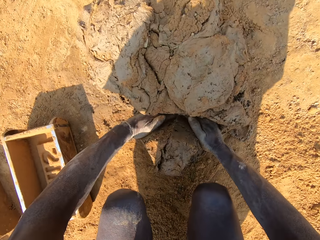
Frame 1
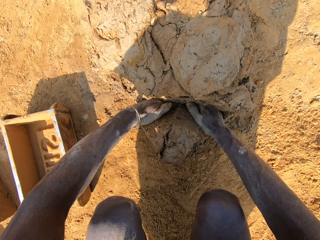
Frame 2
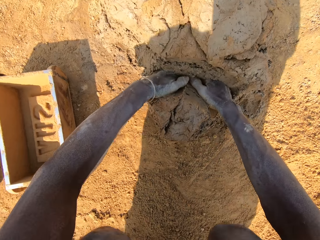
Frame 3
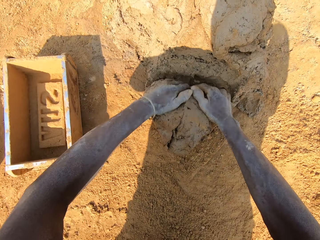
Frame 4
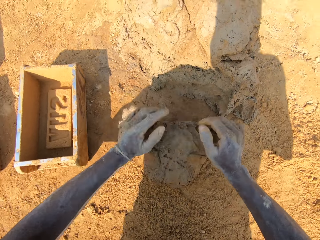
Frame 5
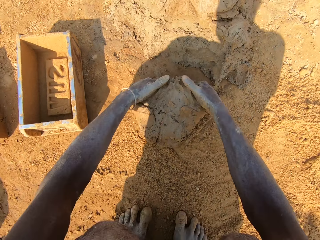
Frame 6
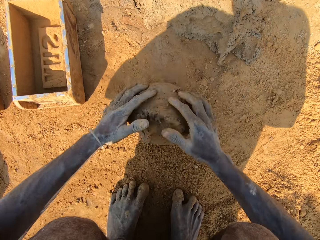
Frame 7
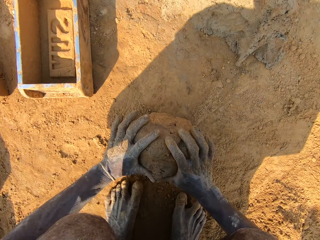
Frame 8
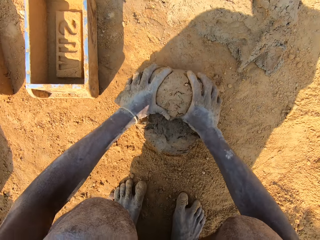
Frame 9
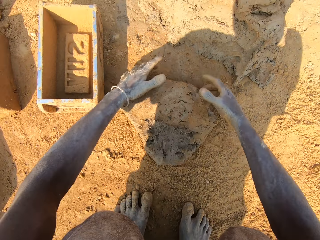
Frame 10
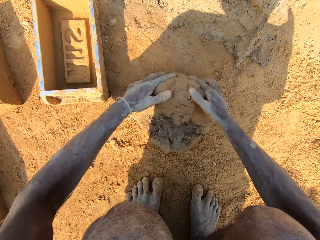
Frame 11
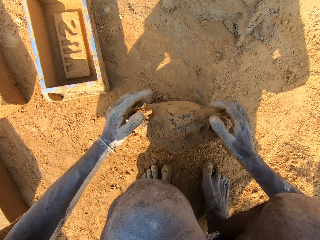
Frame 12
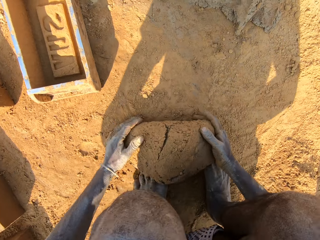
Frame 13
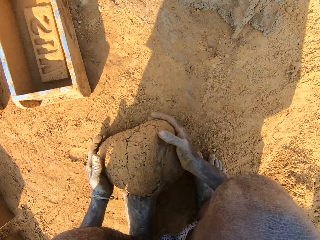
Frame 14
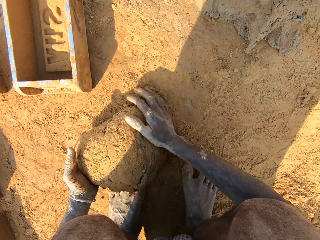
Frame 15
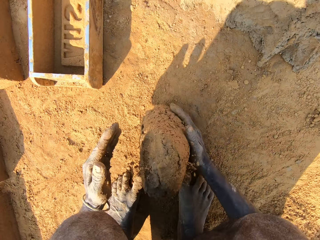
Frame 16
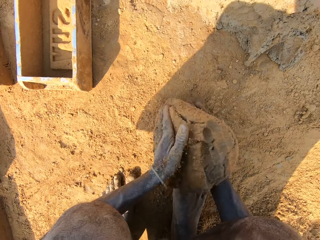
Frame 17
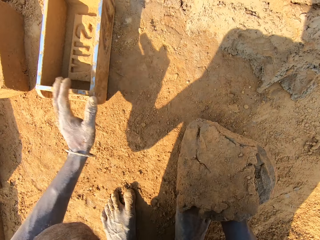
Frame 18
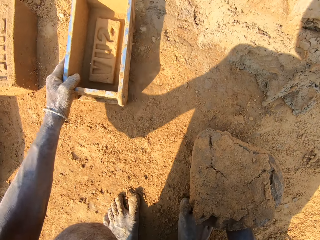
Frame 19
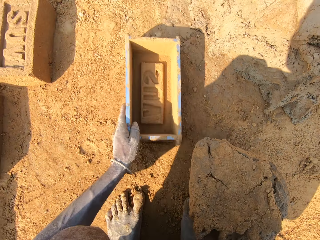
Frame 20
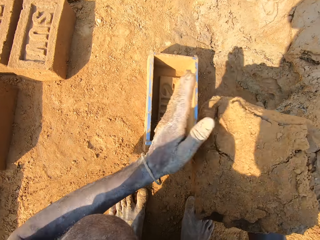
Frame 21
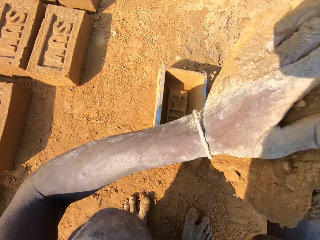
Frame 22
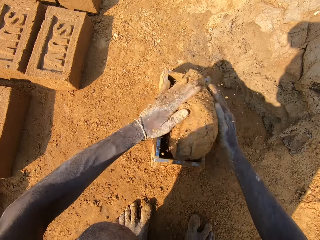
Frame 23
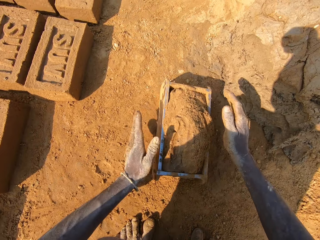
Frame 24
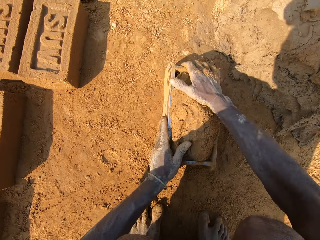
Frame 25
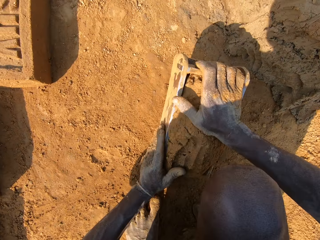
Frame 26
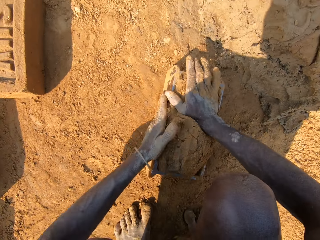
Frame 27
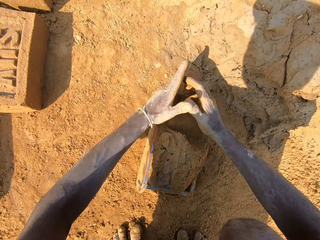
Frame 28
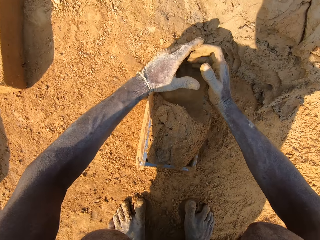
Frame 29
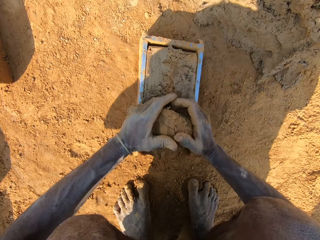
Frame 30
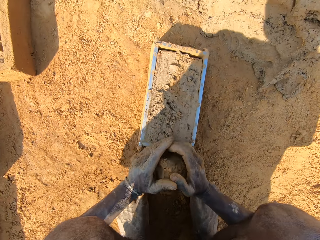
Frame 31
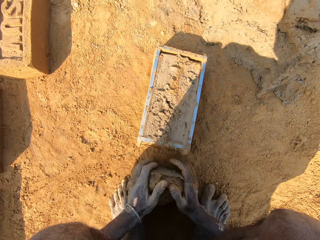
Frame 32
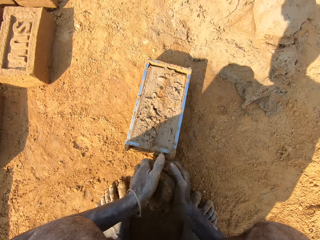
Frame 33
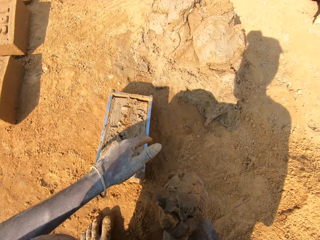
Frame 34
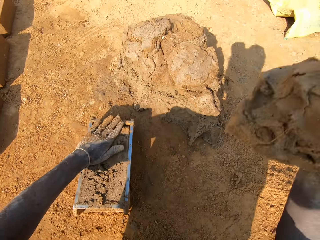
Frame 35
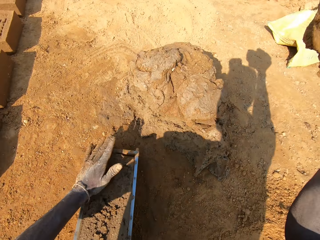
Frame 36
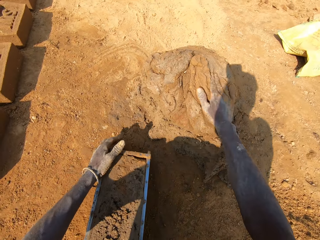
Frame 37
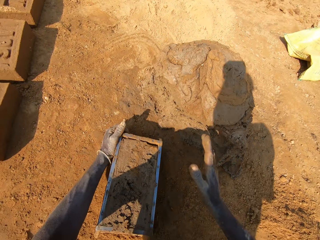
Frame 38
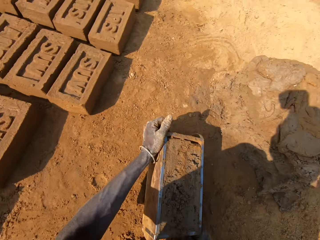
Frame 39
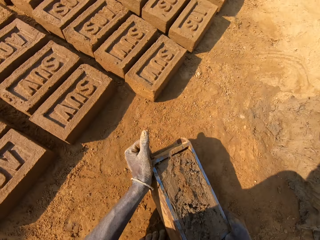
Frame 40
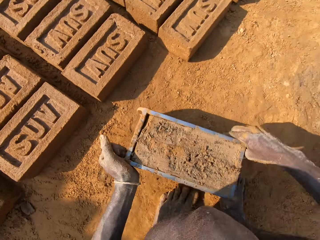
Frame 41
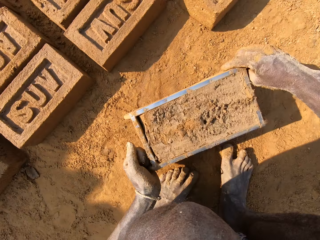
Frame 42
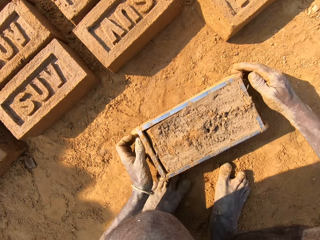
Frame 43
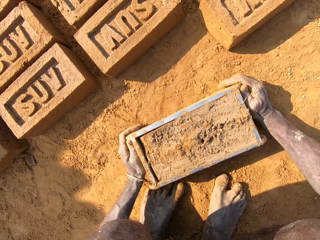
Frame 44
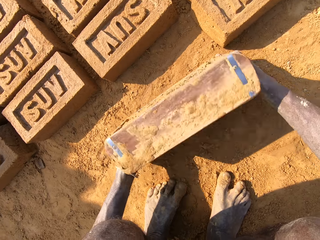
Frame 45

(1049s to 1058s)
The camera wearer cuts a piece of clay from the clay on the ground. They roll the clay on the ground. They put the clay in a brick mold or brick box. They remove a piece of clay from the clay on the brick box. They put the piece of clay on the clay on the ground. They pick up a brick mold on the ground.

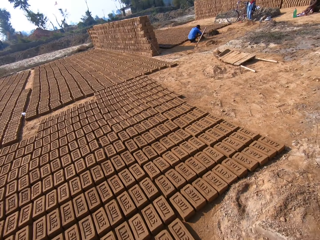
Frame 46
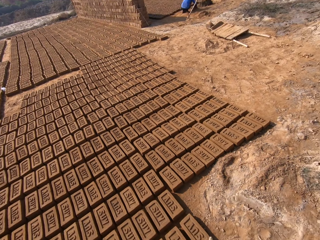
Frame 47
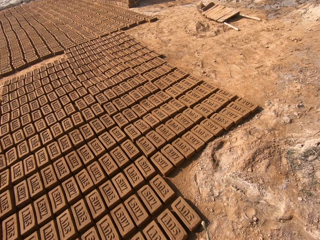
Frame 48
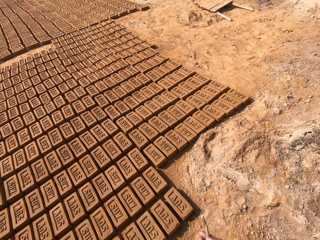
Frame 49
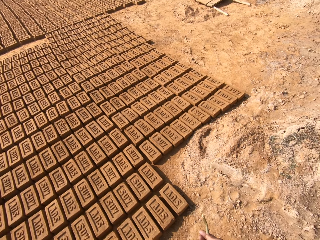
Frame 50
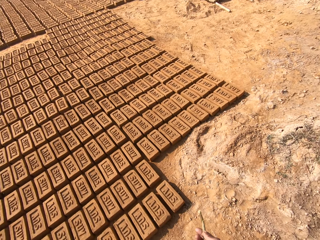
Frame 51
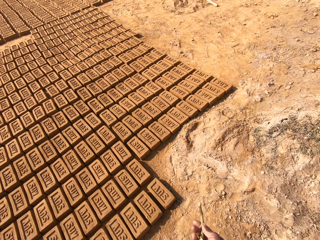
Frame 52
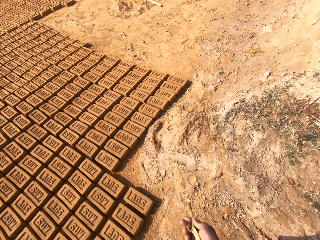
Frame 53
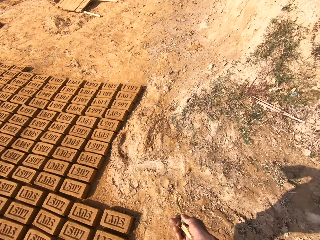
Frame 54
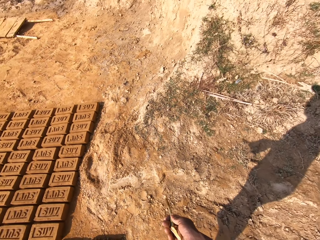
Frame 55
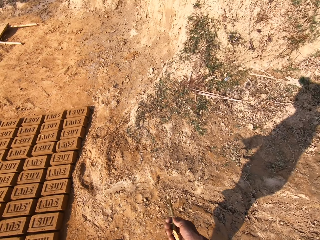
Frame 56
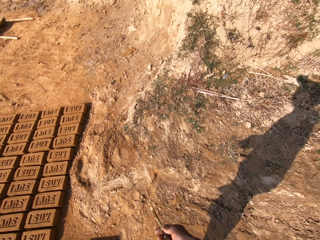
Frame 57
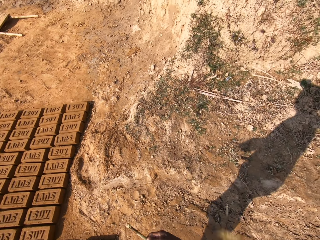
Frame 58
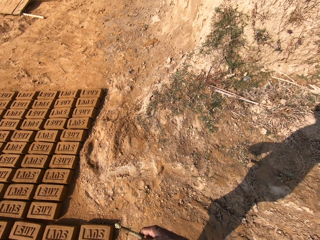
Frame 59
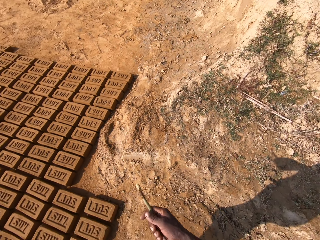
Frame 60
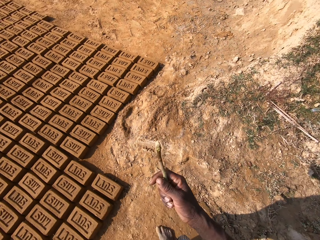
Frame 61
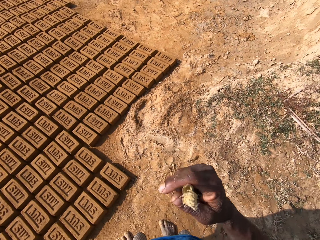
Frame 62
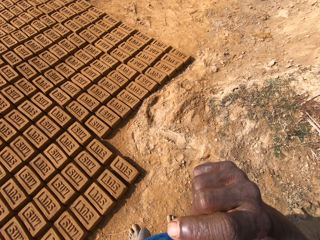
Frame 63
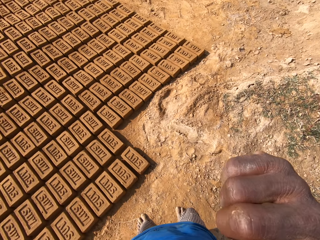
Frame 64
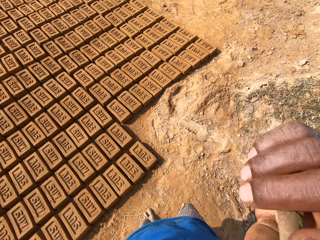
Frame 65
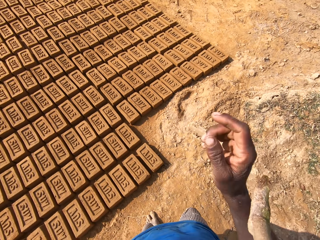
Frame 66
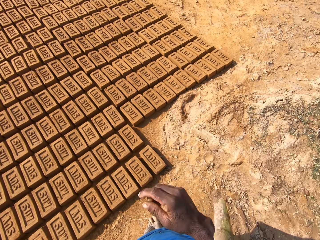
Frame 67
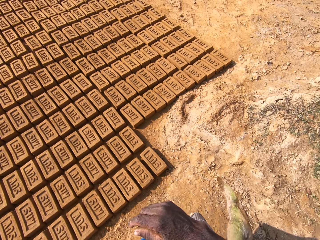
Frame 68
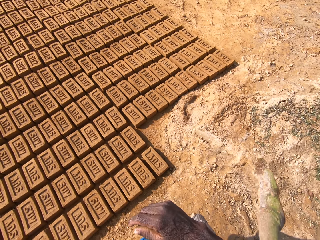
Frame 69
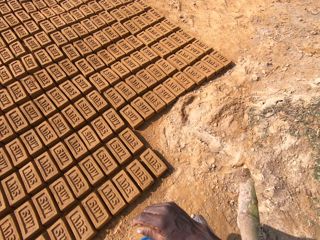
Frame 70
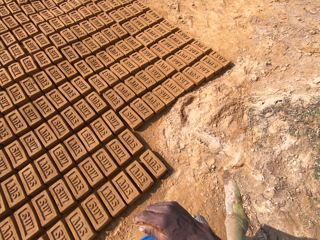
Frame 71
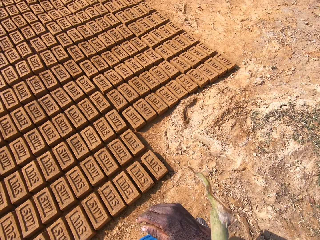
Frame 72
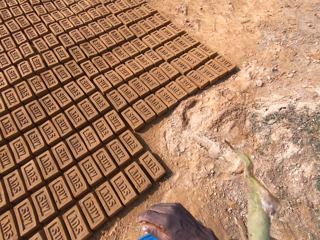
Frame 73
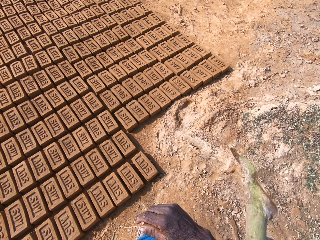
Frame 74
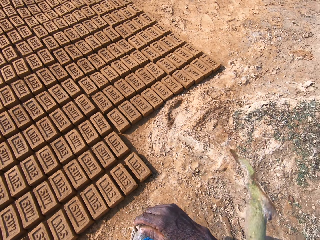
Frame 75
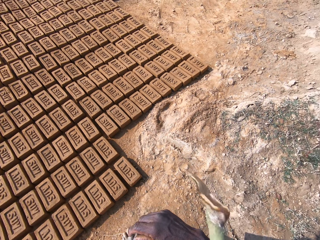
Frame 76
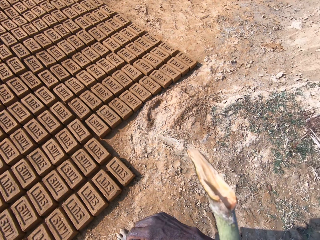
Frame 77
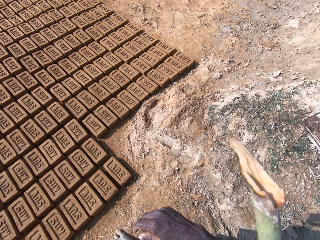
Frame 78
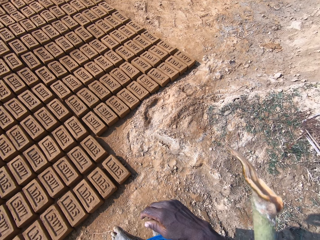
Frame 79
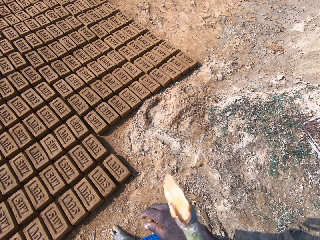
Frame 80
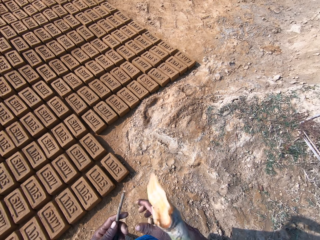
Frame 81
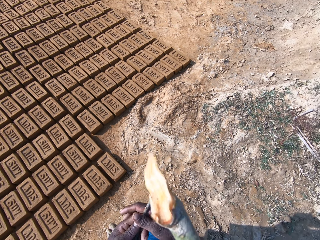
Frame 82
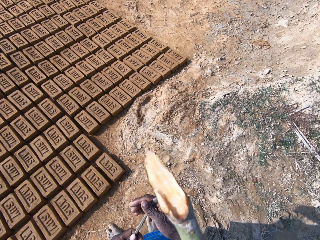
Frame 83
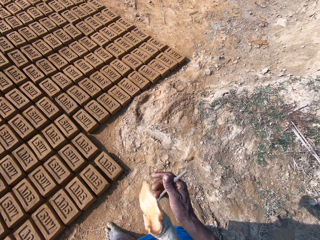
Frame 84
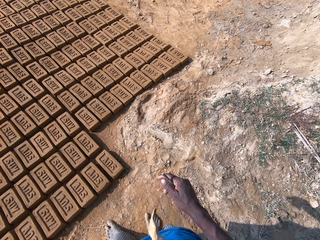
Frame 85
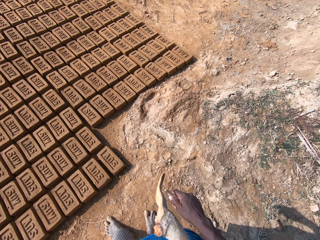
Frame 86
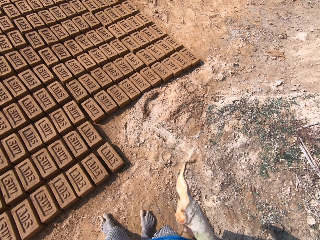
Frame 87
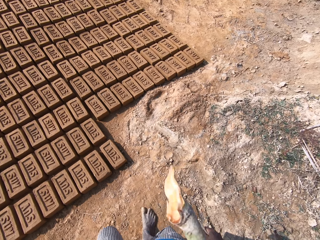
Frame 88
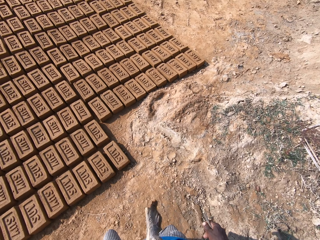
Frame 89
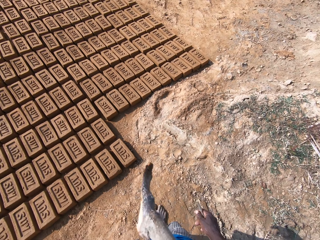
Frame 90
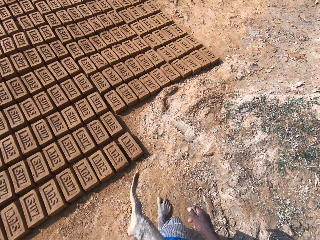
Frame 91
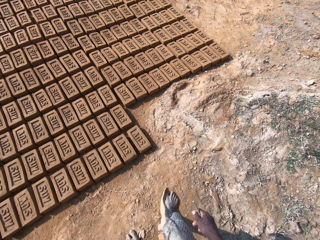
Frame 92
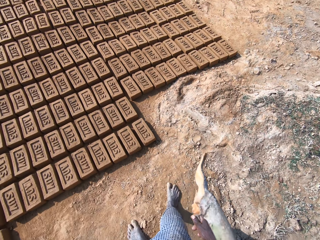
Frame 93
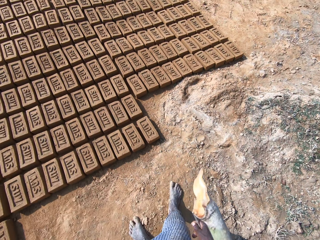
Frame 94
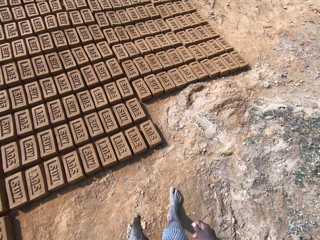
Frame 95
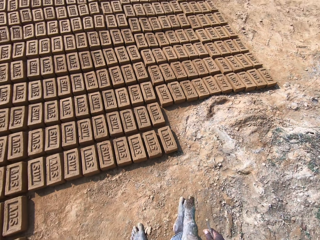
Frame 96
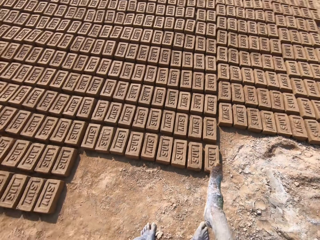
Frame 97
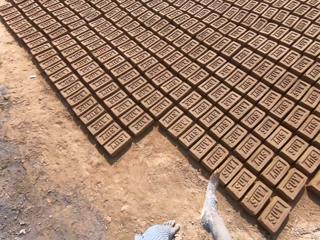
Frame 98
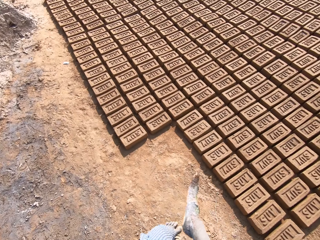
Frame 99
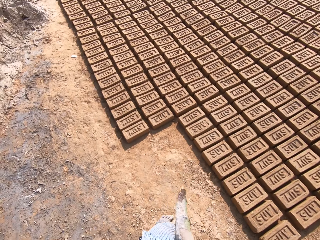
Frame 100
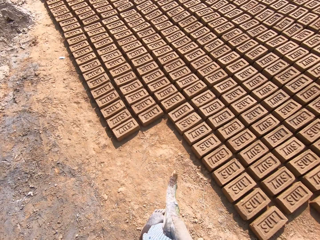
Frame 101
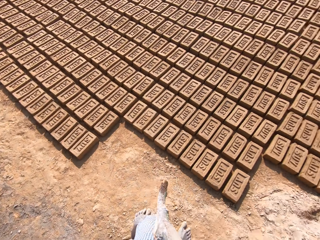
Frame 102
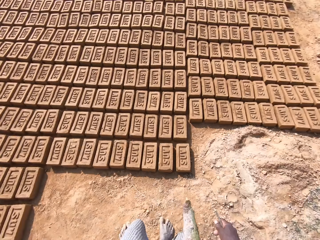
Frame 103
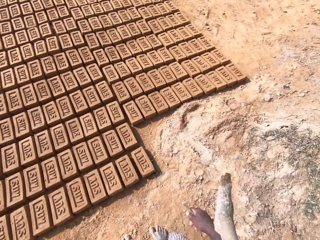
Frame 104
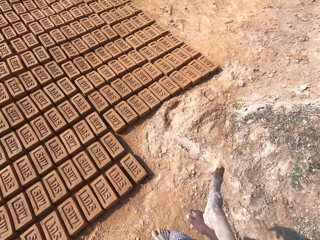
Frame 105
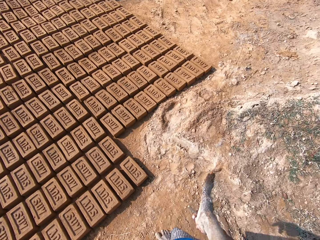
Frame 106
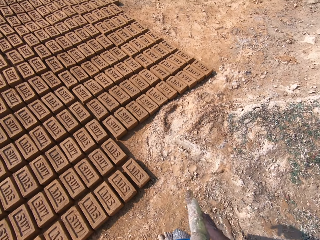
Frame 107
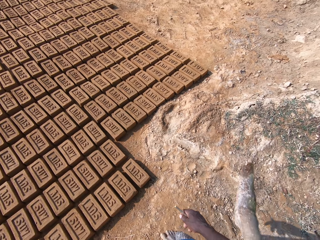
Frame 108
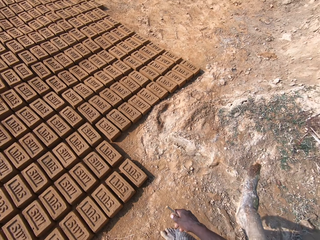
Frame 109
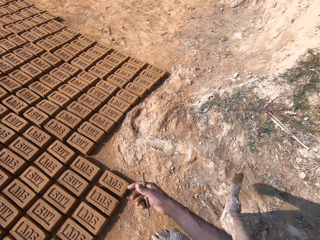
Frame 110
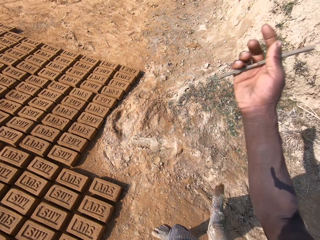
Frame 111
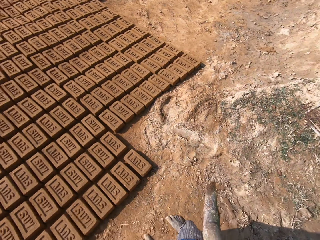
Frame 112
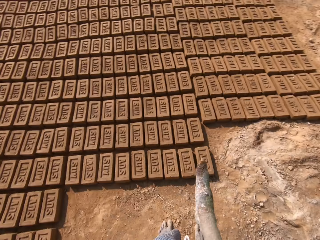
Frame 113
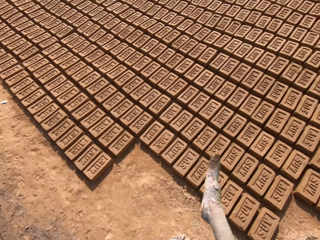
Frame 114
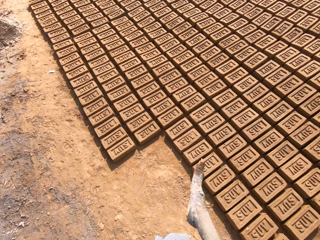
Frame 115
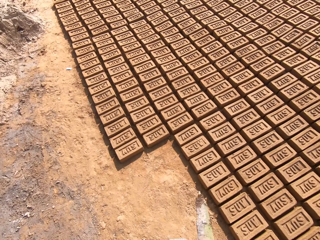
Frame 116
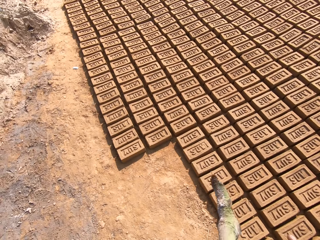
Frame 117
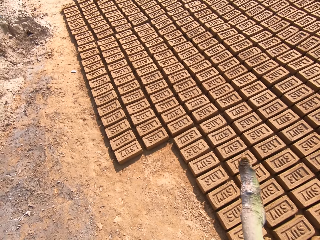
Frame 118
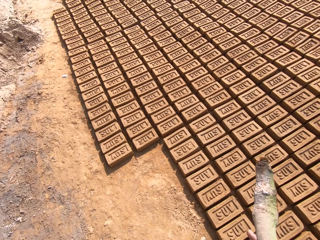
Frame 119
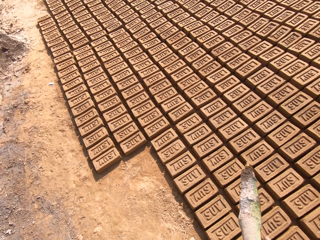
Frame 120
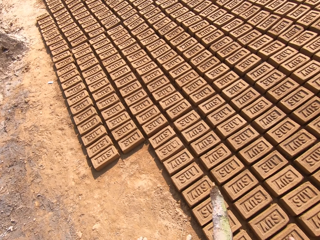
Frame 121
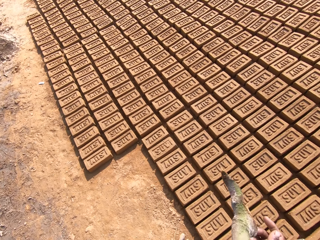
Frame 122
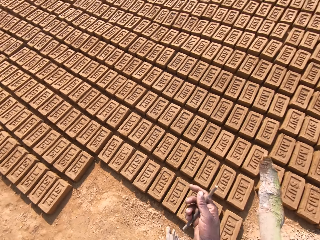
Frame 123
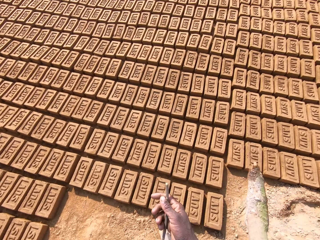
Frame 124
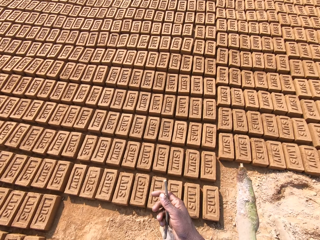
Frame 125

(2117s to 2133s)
The camera wearer looks around the field. He puts a stick in the mouth. He smokes the cigarette. He lowers his hand. He looks around the field. He gestures out with his hand. He looks around.
